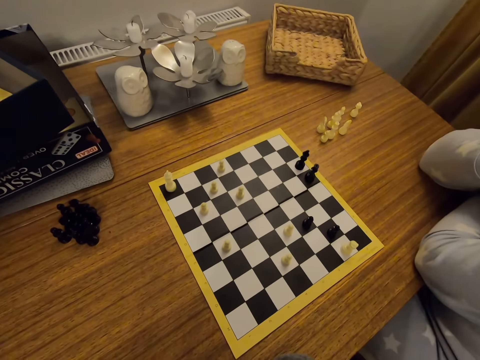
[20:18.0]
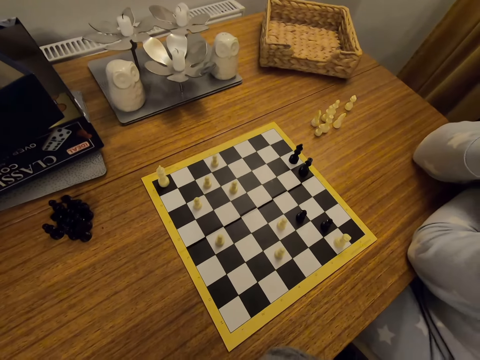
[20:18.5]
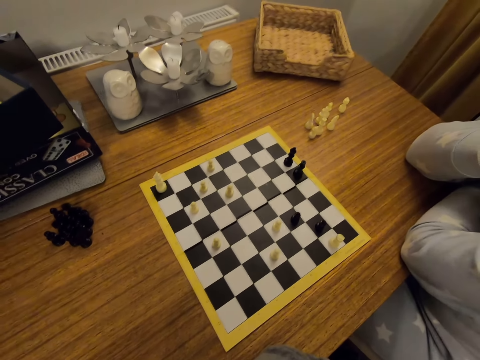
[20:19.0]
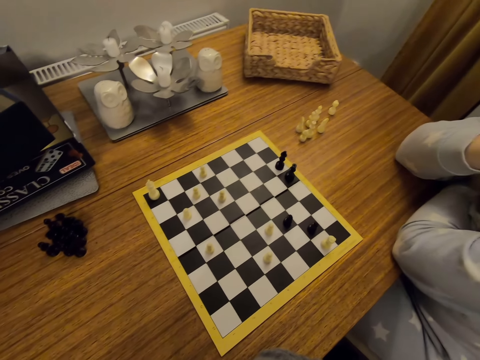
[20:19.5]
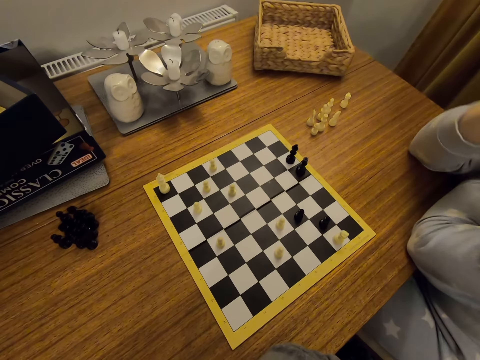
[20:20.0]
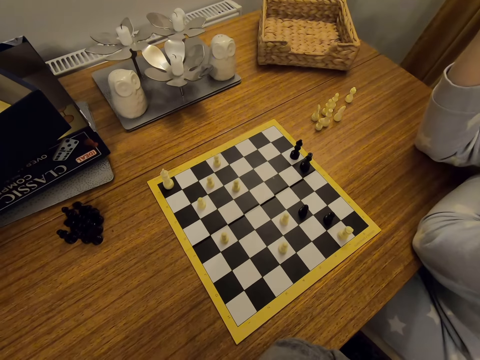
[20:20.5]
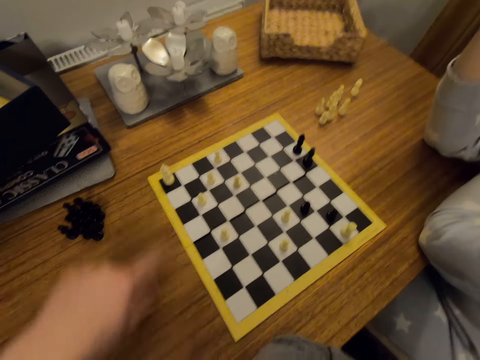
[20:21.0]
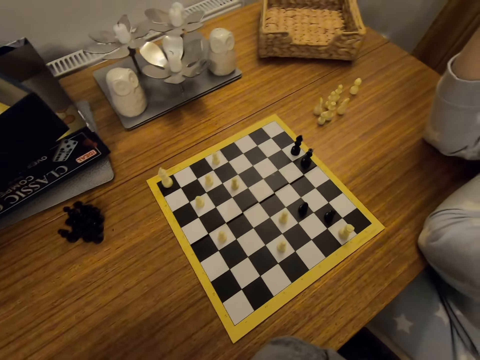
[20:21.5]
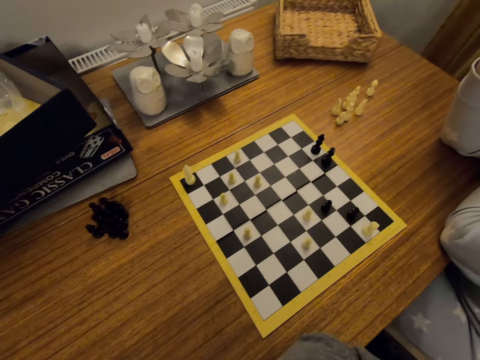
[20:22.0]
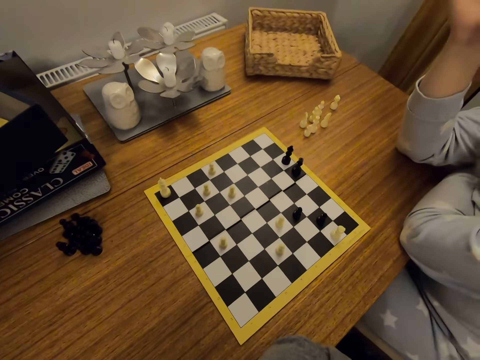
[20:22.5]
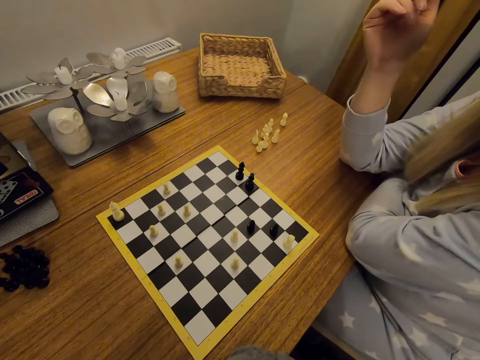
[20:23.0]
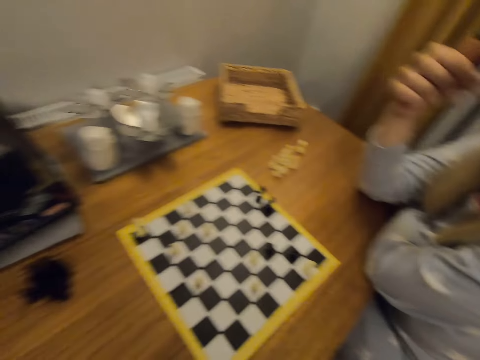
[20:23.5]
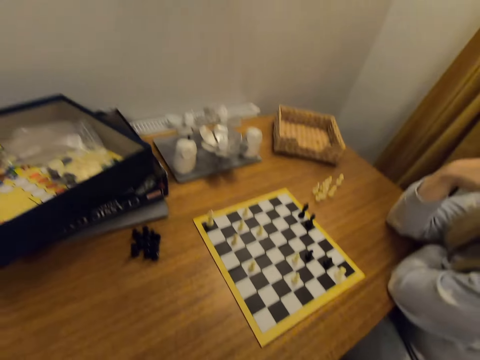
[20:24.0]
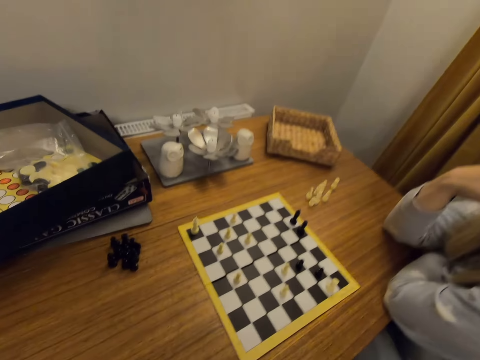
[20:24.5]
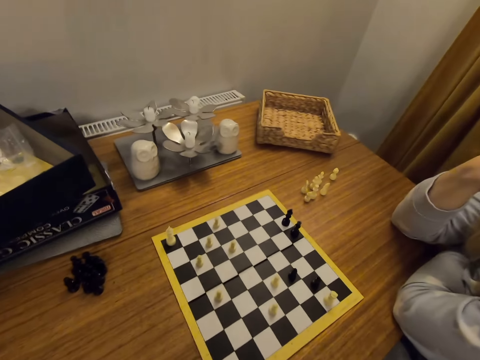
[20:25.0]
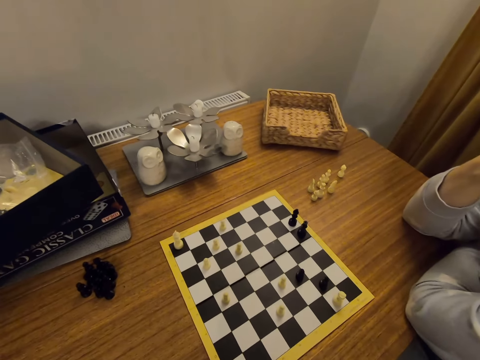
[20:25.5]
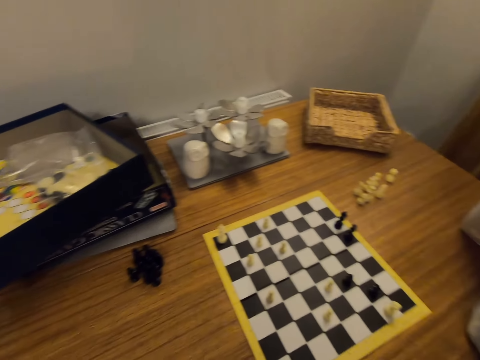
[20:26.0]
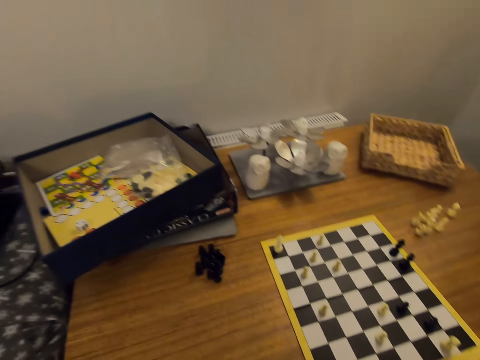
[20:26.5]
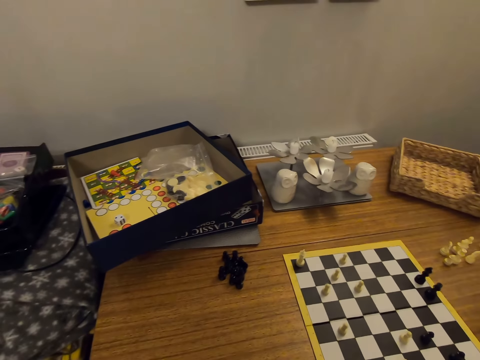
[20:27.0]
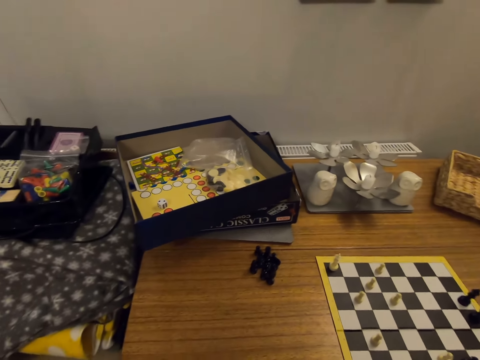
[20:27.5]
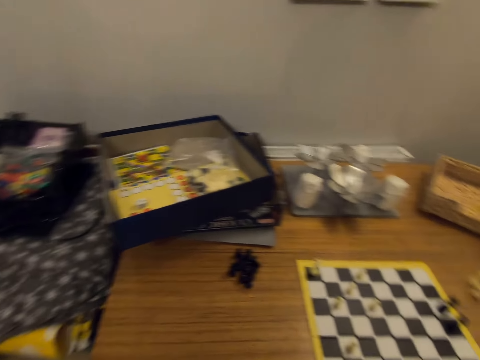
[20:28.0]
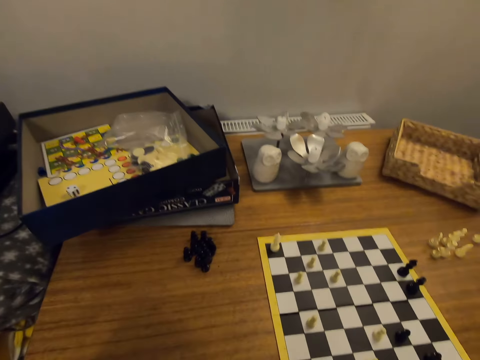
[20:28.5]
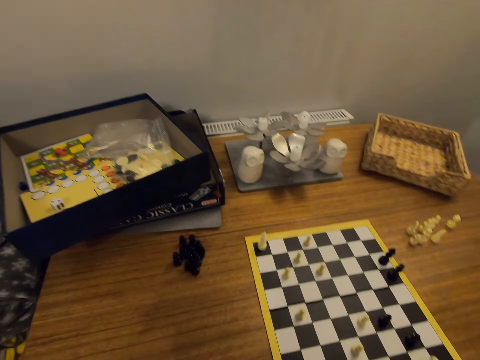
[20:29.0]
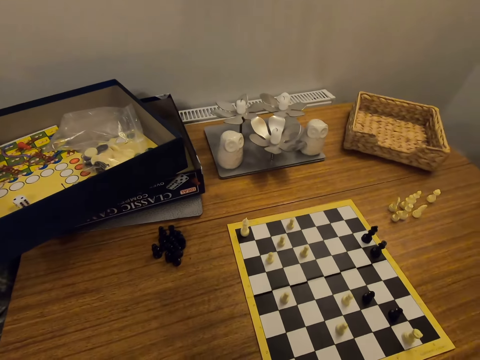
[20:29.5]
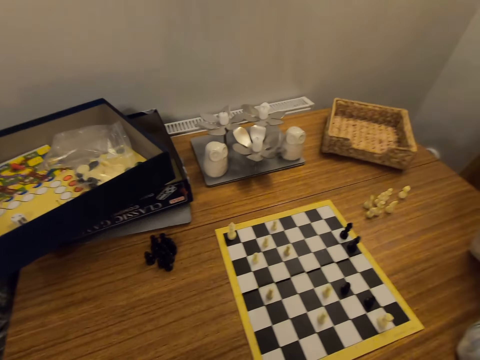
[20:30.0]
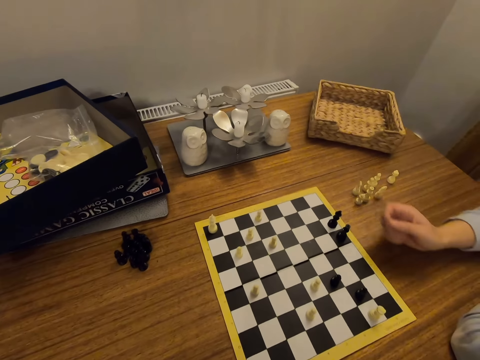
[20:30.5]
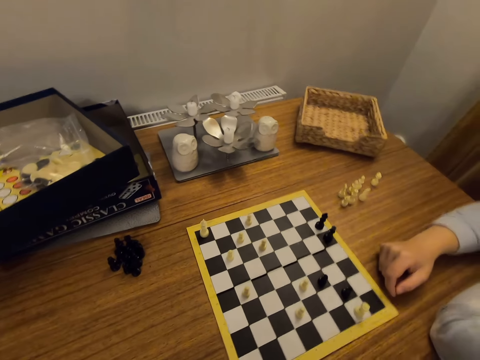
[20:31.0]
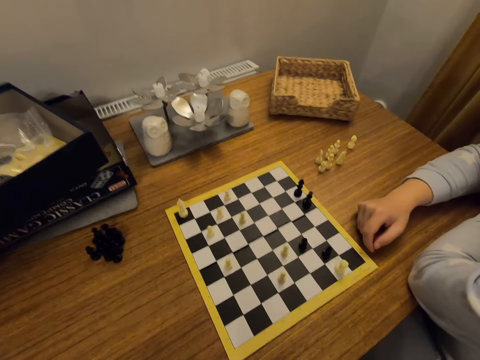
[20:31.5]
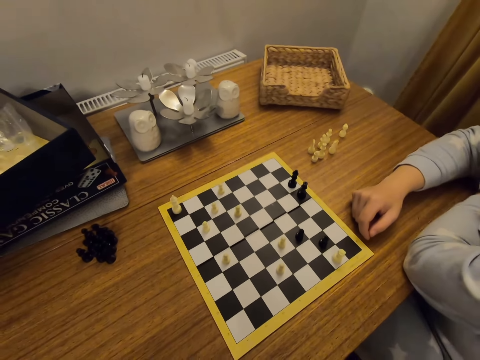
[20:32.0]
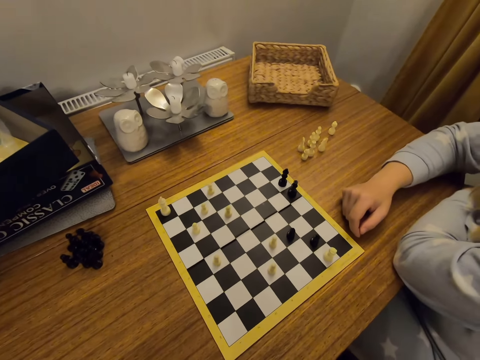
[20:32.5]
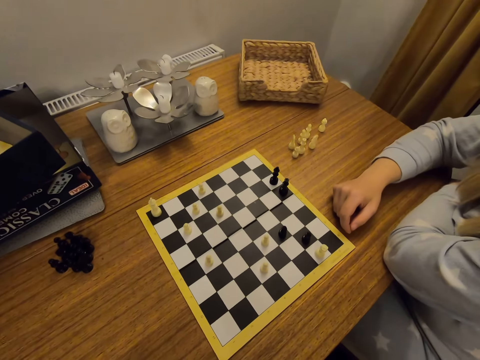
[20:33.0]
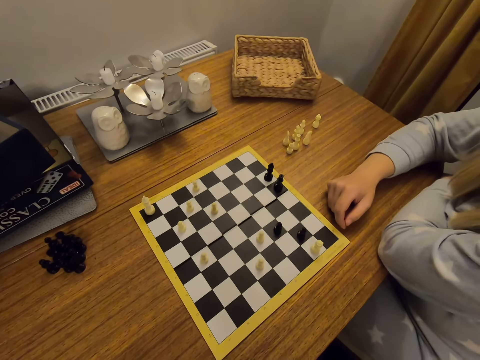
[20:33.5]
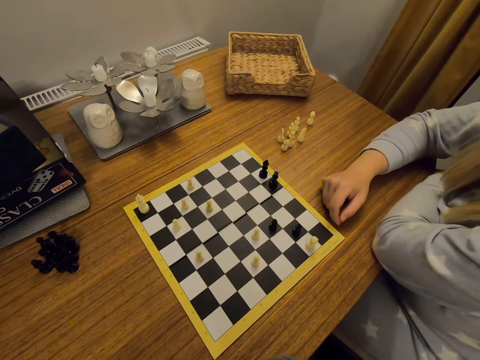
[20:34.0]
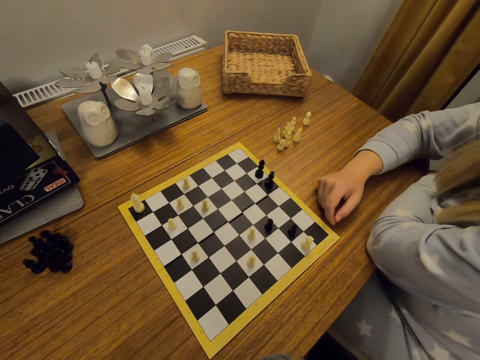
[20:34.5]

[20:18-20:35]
A person lifts a hand. The camera wearer points on a chess piece. The person touches the face and puts a hand on a table.

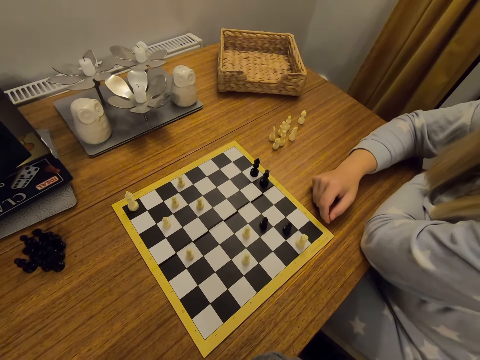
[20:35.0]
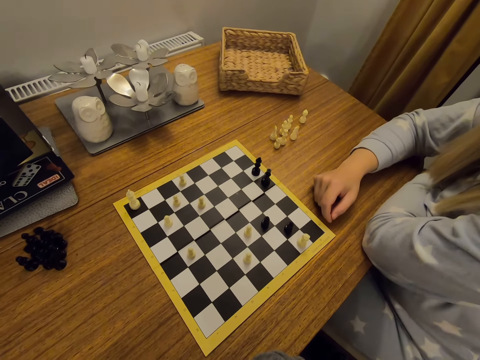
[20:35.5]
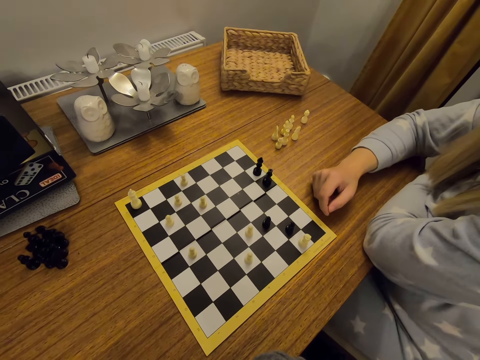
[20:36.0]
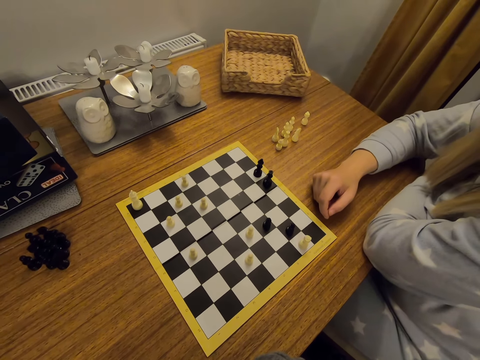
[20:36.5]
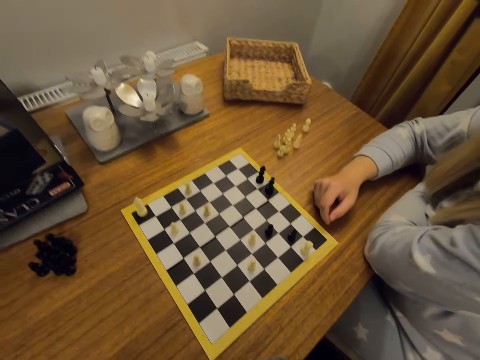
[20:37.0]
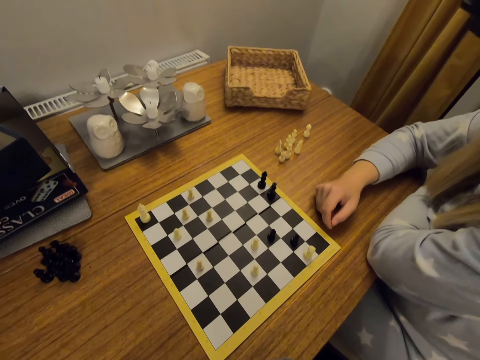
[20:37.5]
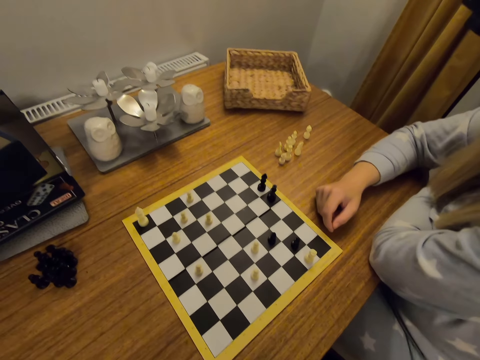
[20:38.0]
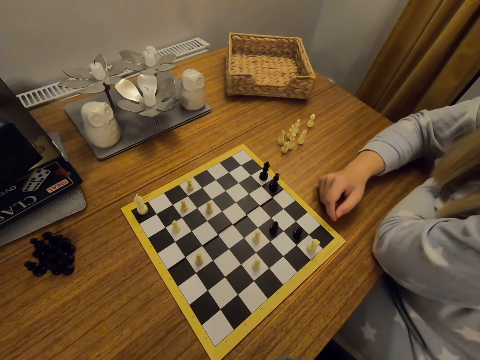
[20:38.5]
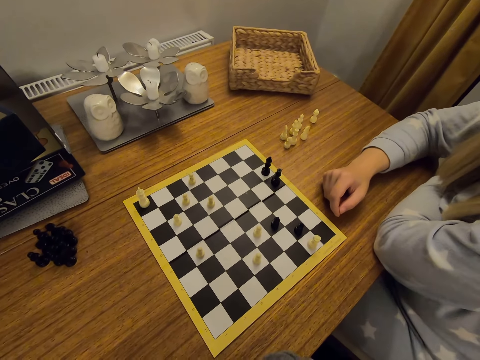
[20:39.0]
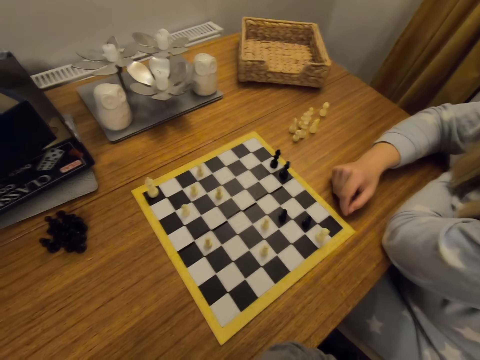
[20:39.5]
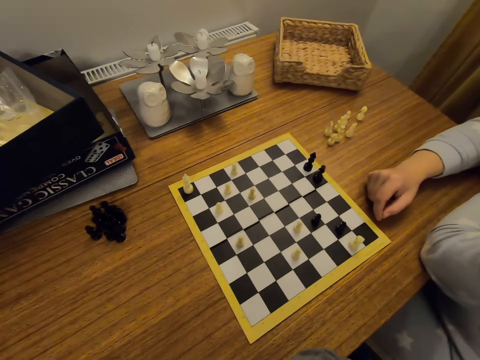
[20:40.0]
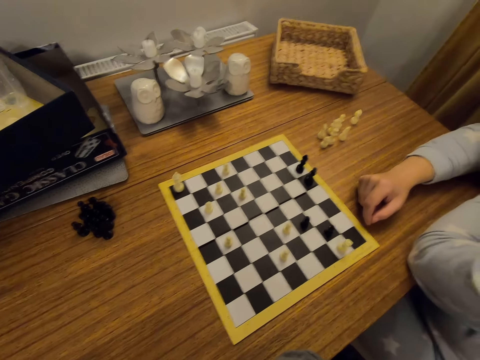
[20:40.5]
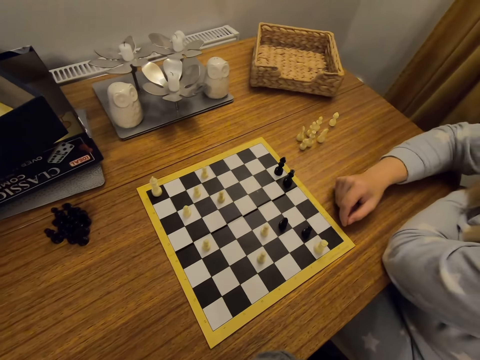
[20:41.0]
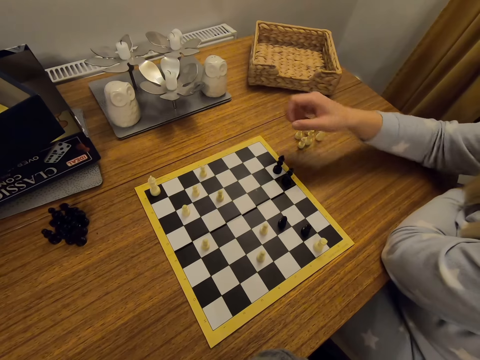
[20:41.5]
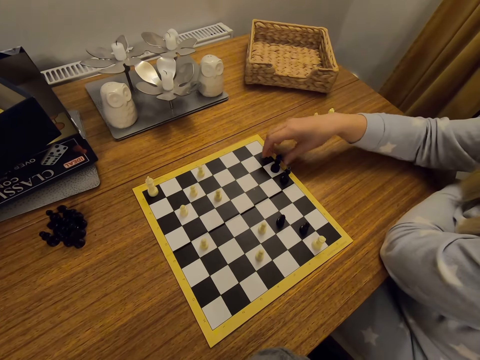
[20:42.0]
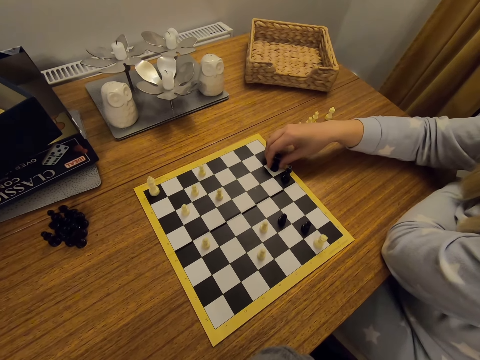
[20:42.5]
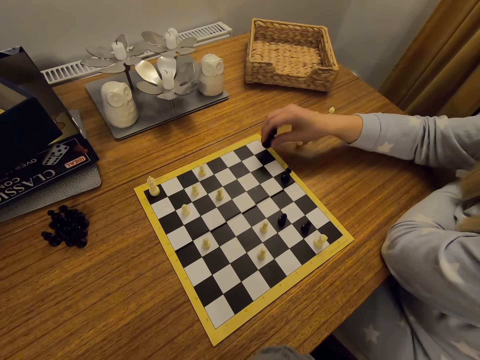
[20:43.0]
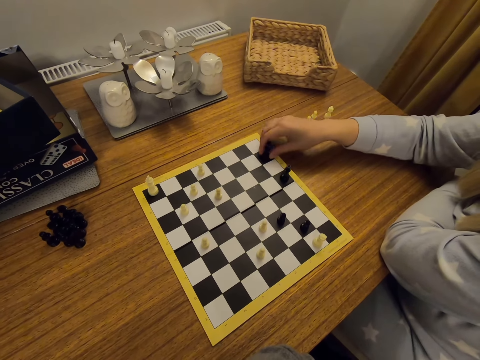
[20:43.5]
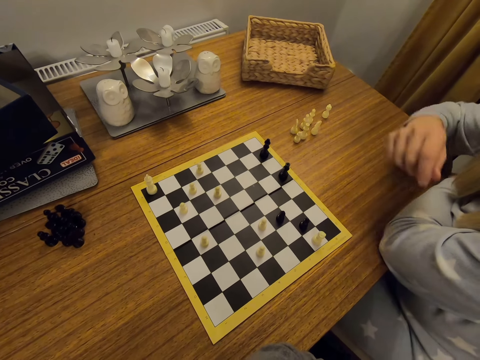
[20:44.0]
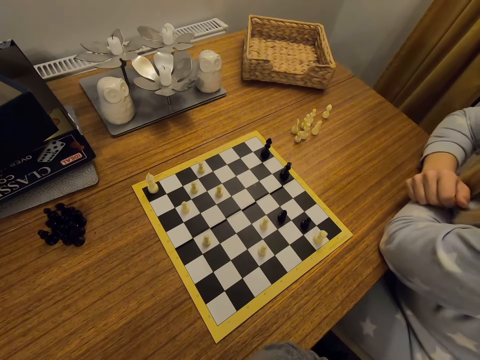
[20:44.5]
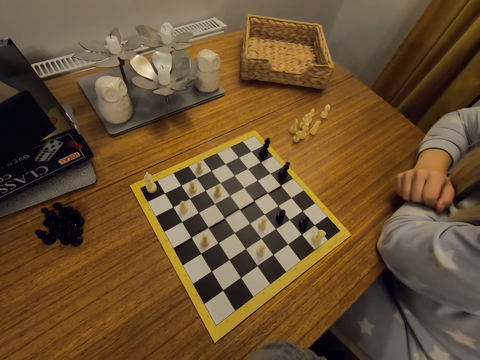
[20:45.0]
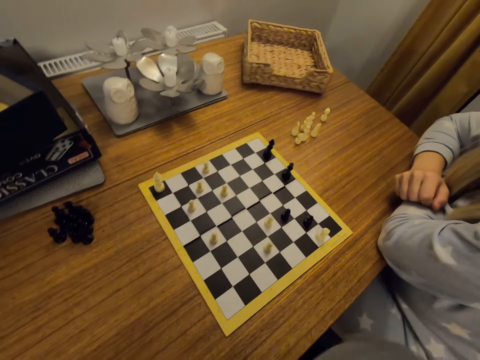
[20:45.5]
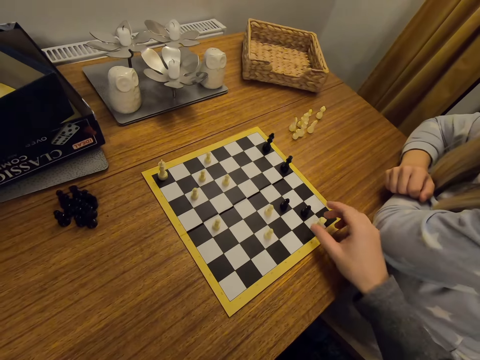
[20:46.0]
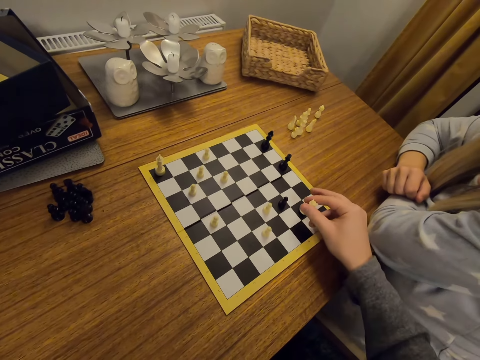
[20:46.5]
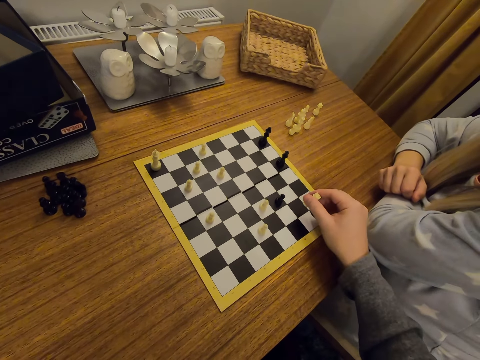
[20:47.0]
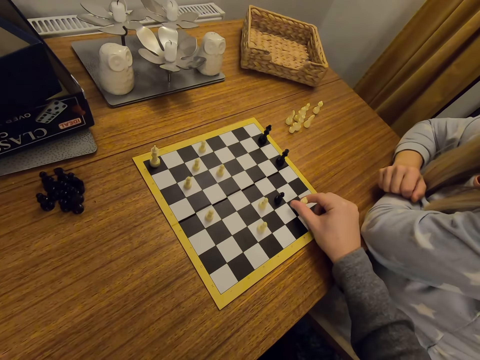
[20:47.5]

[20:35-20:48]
A person puts a chess piece on a table. The person plays chess and puts a hand on the table. The camera wearer moves a chess piece on a board.
